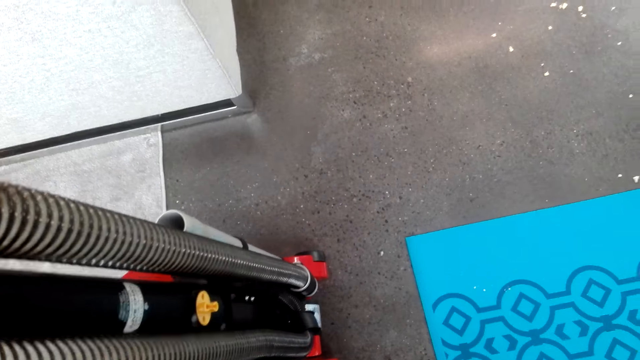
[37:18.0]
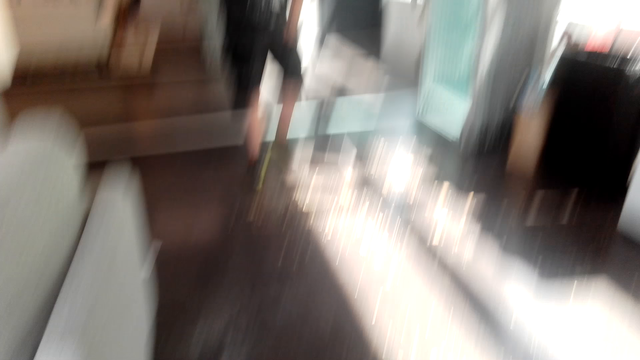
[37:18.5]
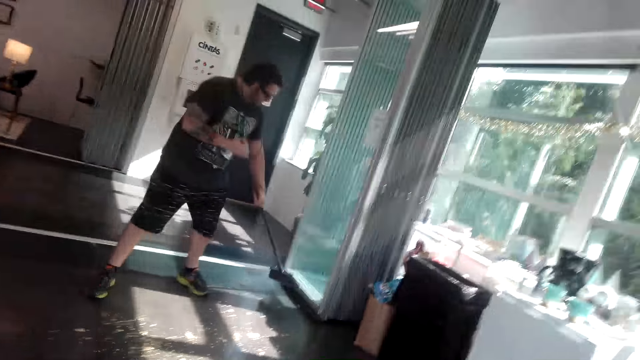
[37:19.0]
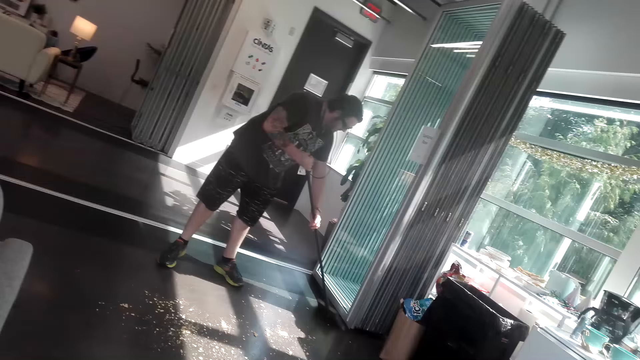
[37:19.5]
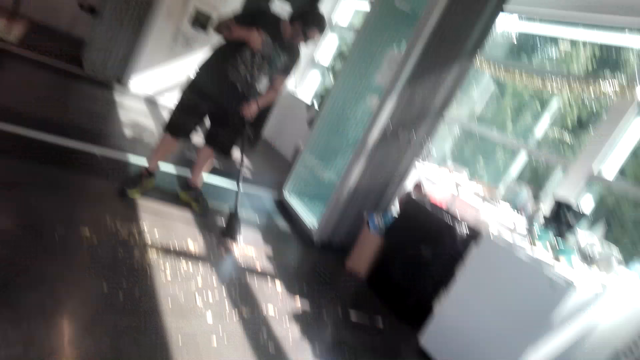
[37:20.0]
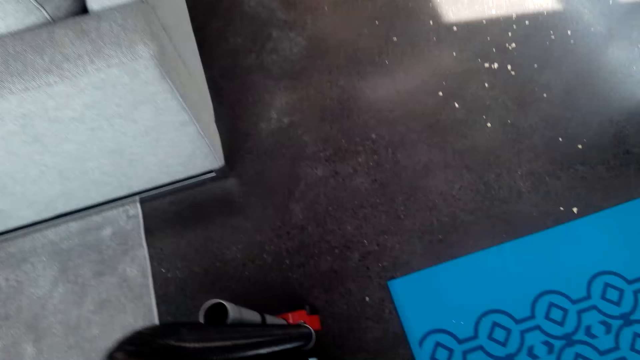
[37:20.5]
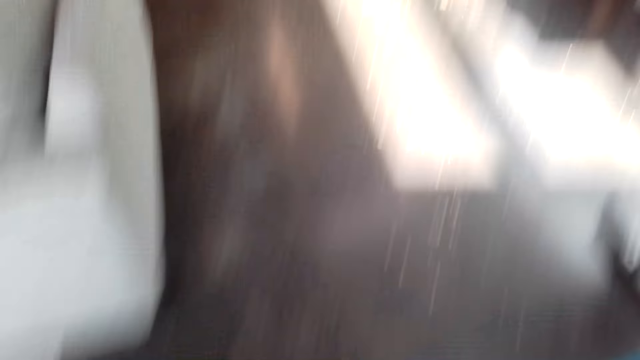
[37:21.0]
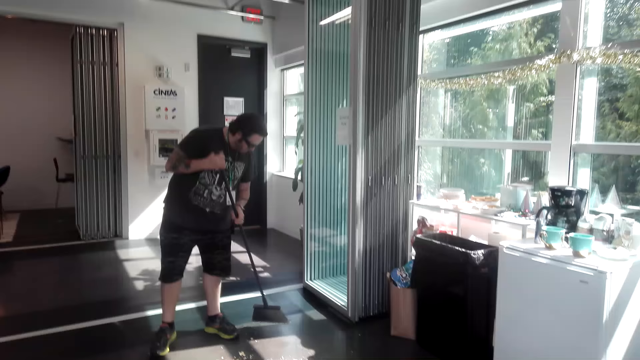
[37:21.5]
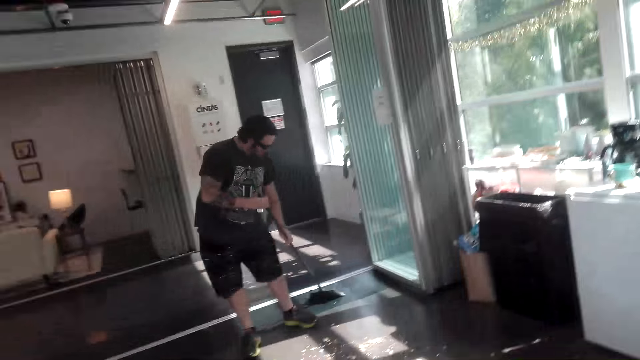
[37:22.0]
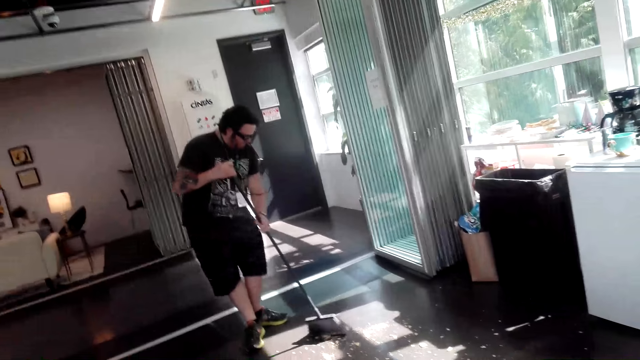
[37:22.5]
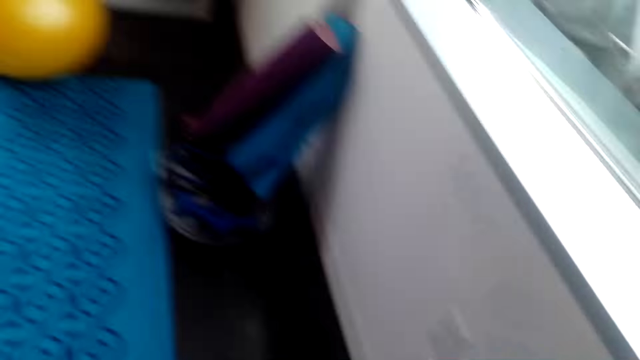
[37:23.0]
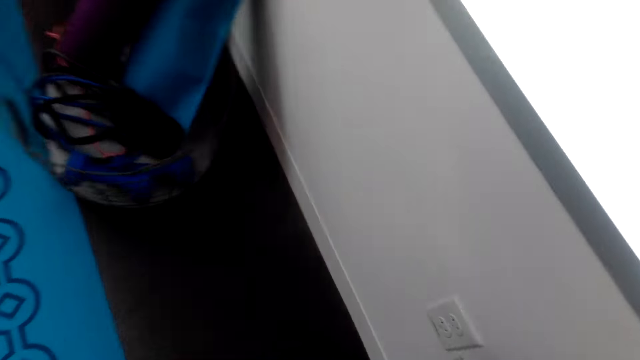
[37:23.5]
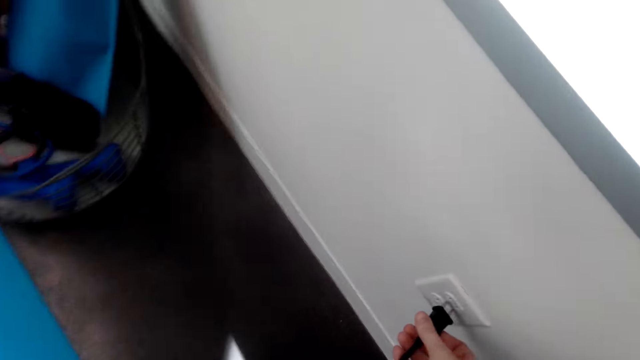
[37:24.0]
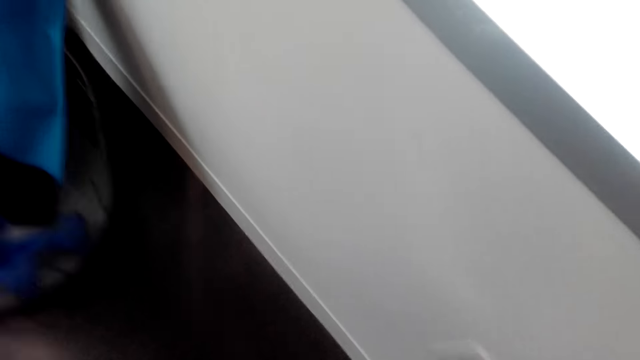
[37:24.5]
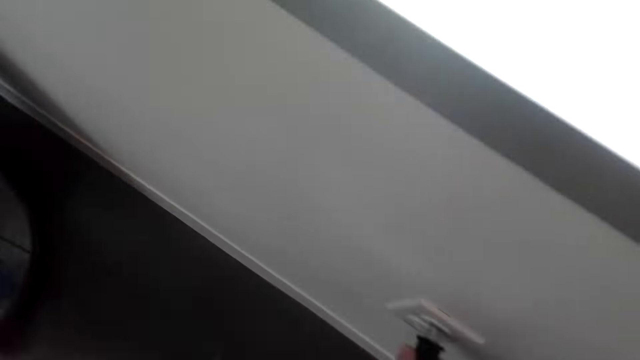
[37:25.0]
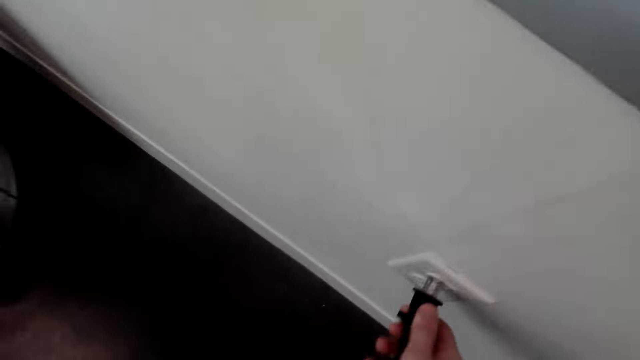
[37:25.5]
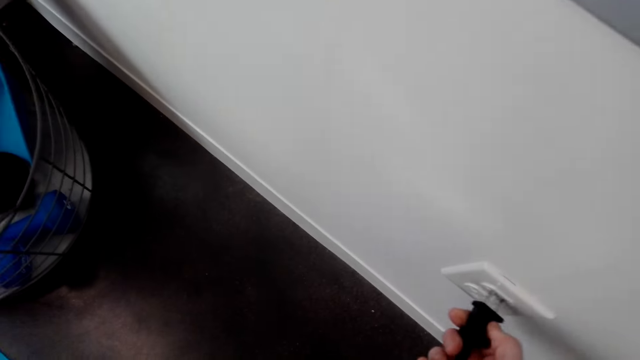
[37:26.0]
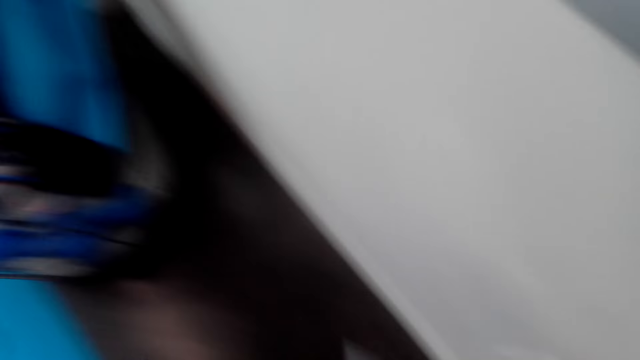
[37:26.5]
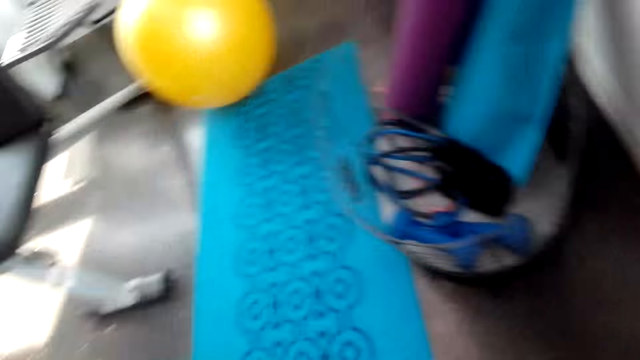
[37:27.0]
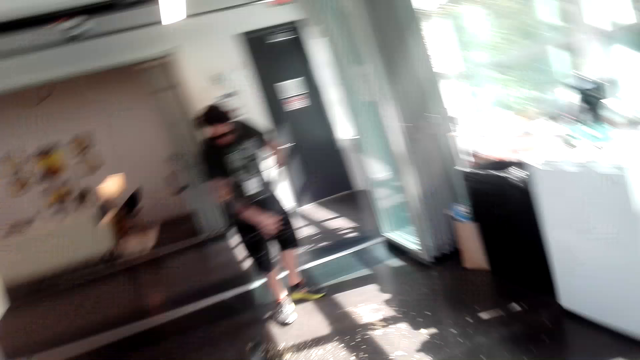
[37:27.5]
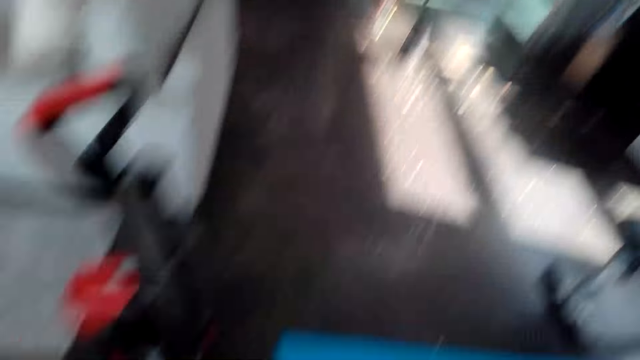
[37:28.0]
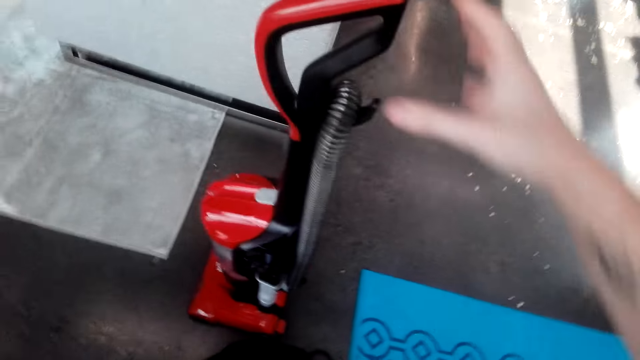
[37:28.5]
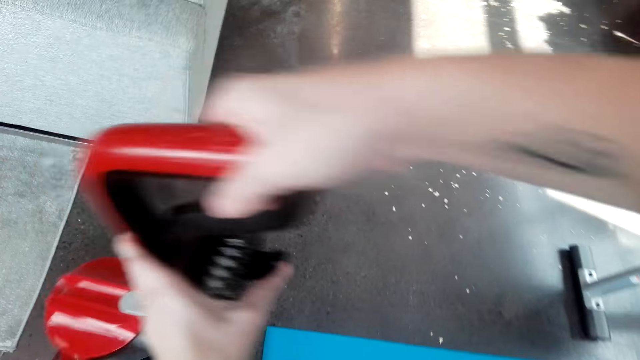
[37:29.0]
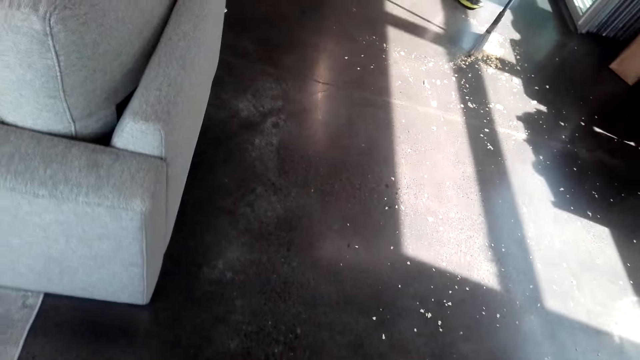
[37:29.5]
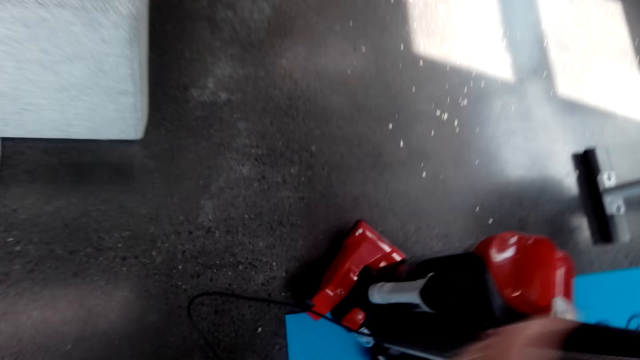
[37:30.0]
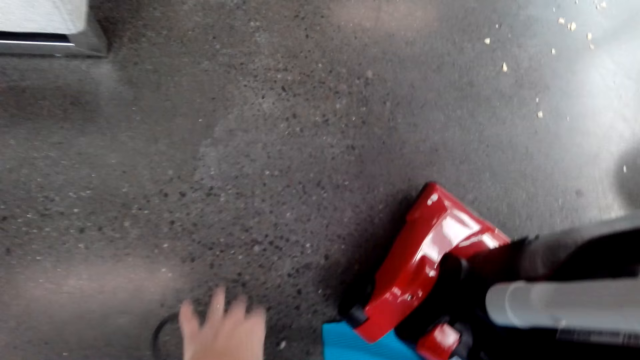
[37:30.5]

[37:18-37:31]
The camera wearer puts the plug into a socket.

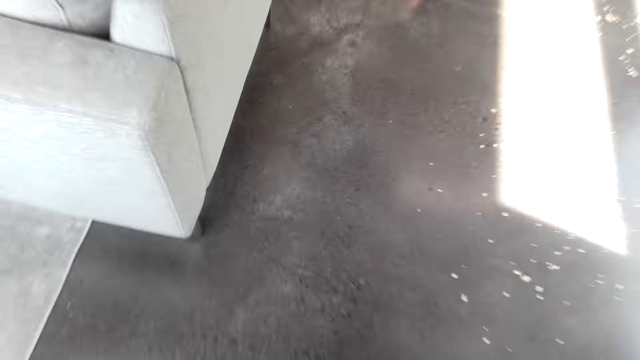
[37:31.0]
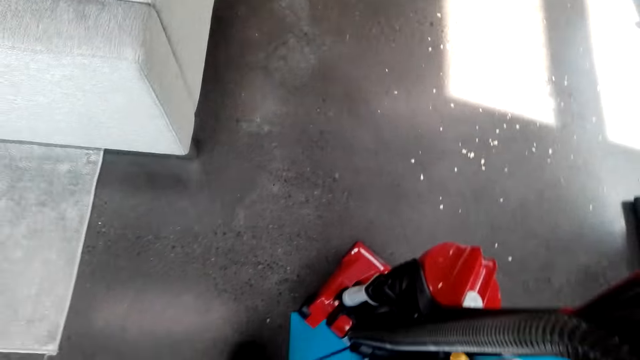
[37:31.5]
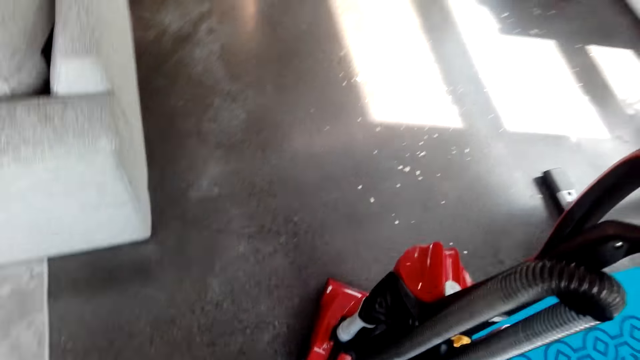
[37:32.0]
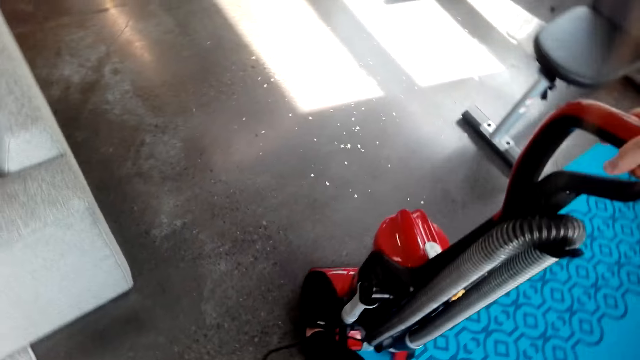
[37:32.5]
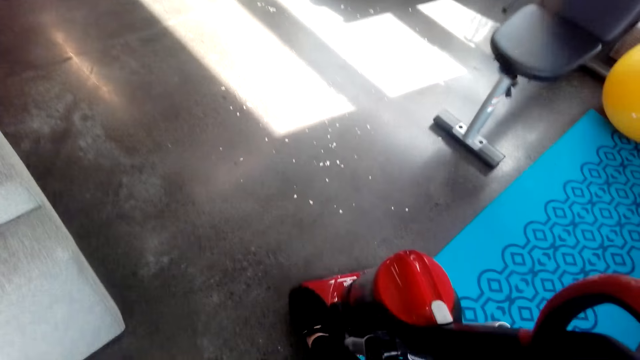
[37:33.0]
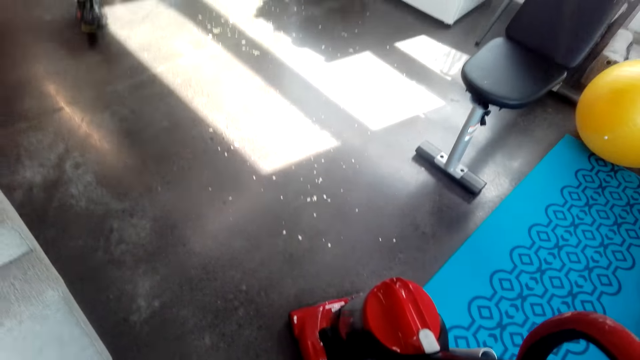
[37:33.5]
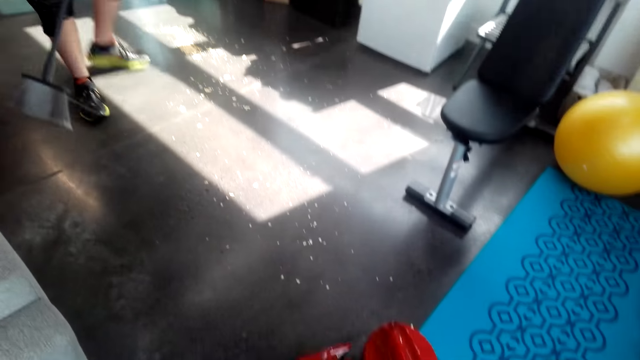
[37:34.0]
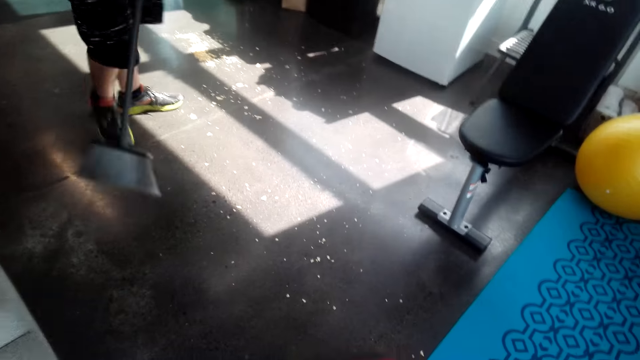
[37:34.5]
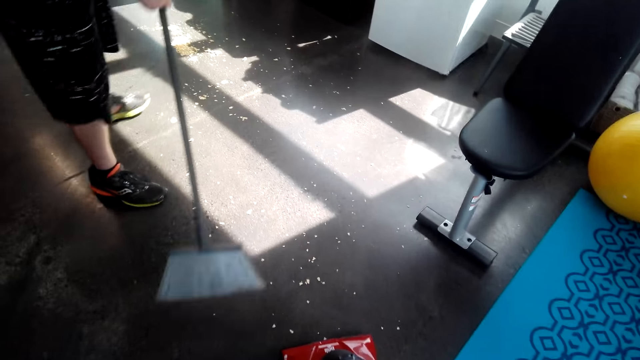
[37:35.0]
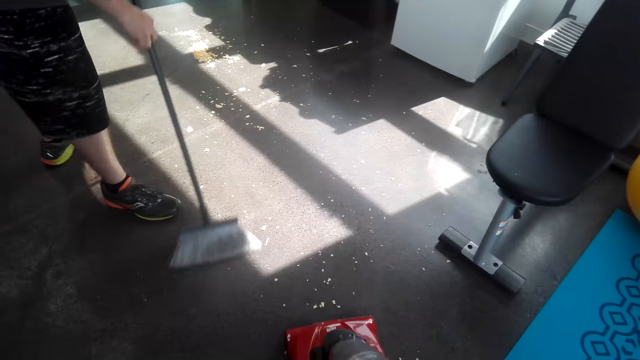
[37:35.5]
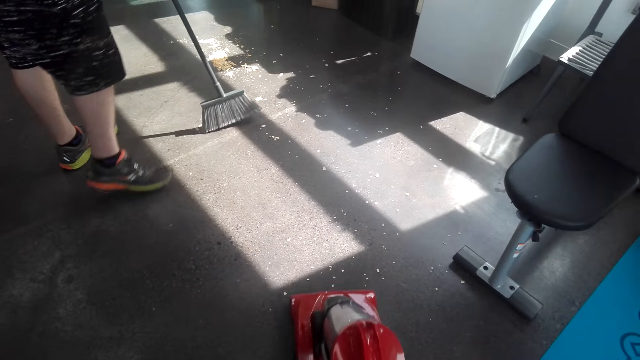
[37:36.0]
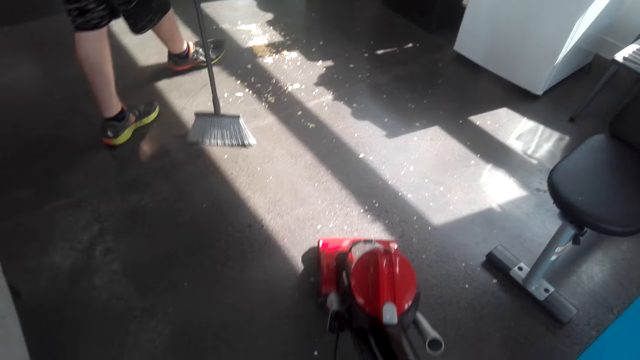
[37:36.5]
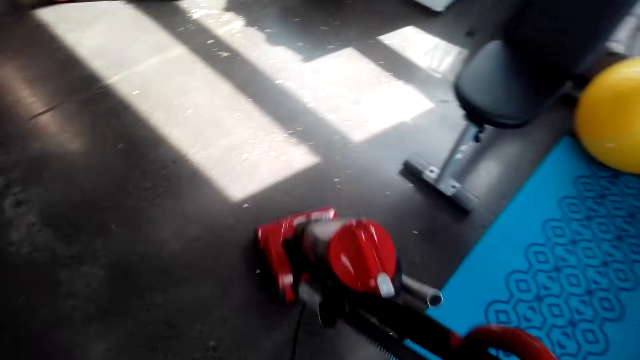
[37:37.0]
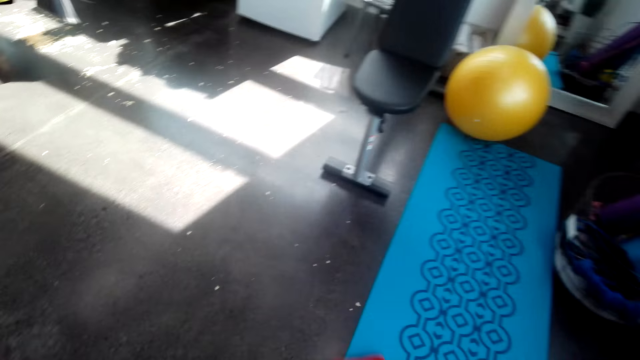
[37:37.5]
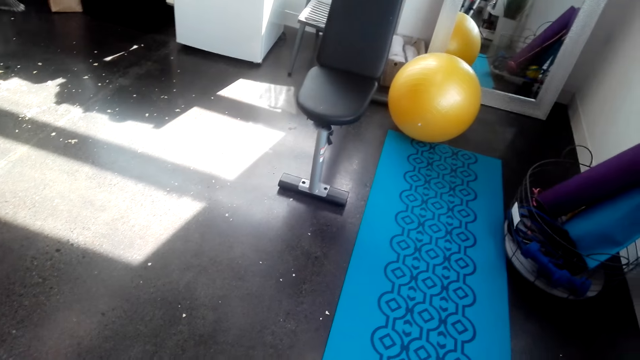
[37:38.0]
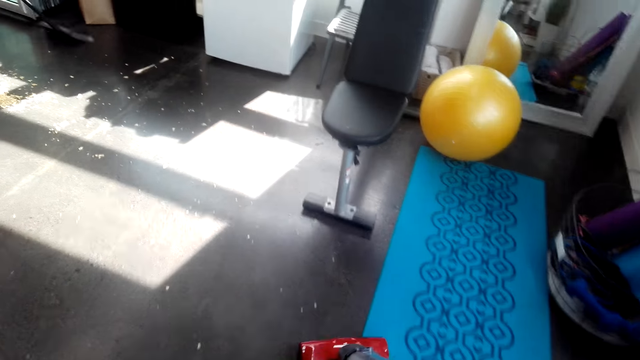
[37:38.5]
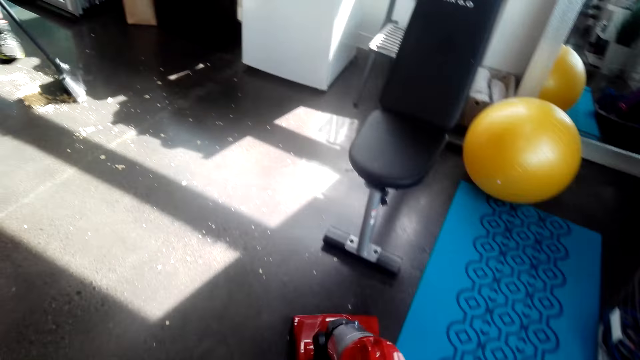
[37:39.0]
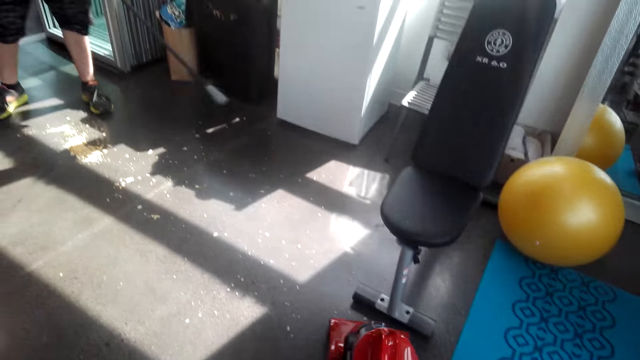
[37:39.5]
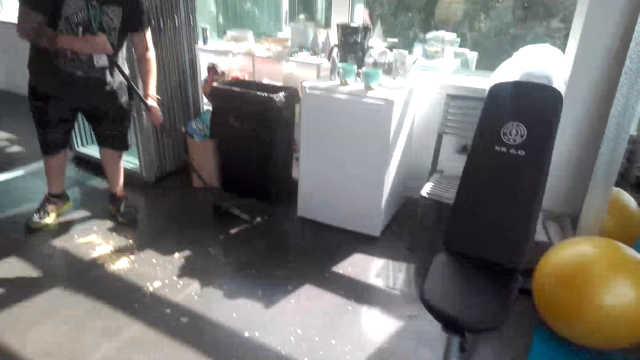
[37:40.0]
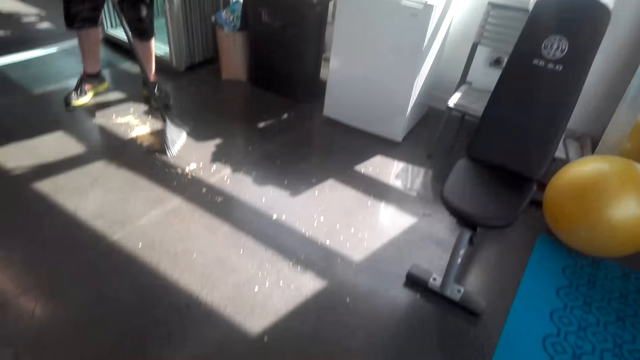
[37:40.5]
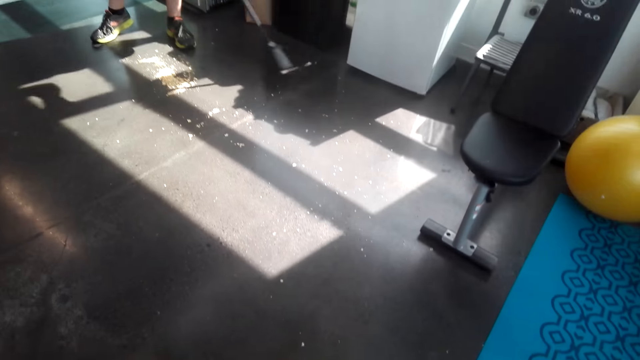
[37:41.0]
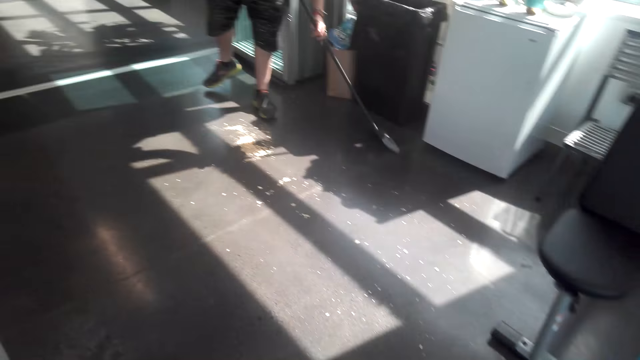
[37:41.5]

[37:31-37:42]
The camera wearer turns on the vacuum cleaner. They clean the room with the vacuum cleaner.
